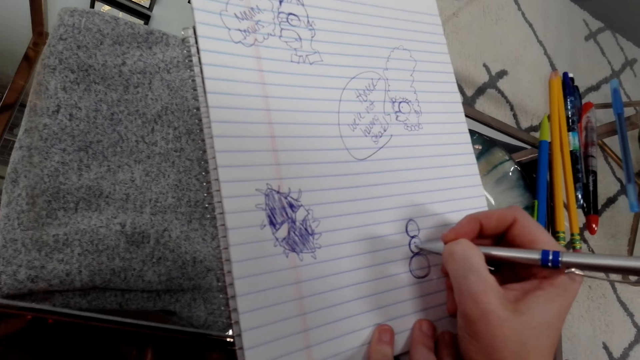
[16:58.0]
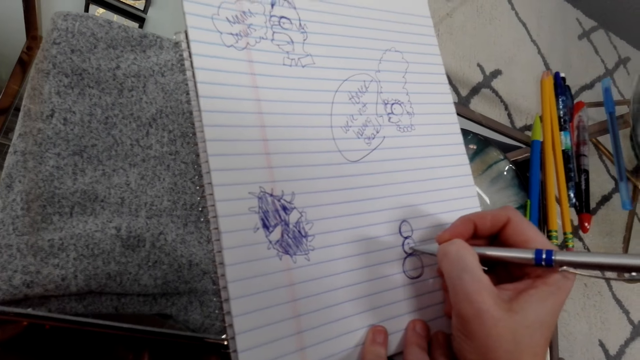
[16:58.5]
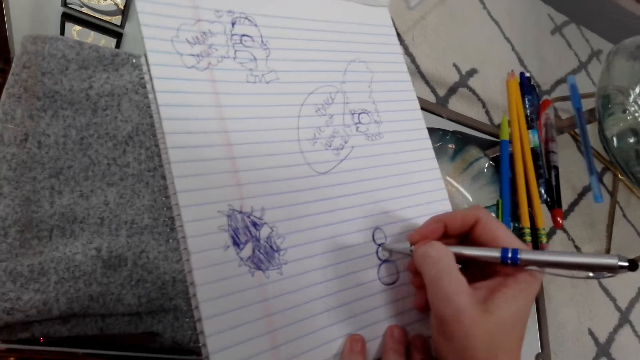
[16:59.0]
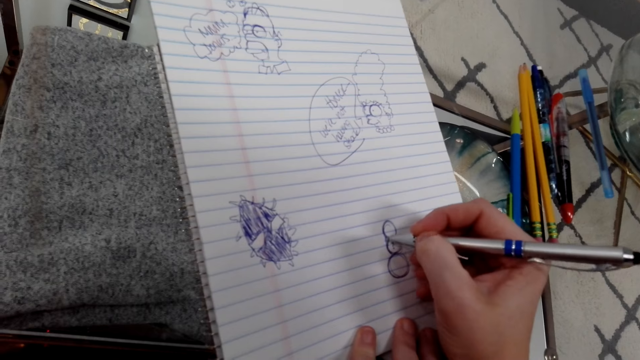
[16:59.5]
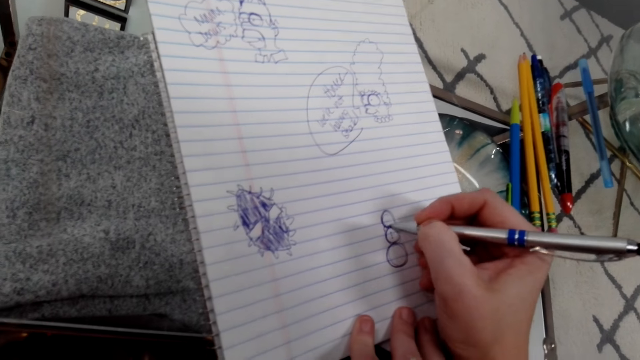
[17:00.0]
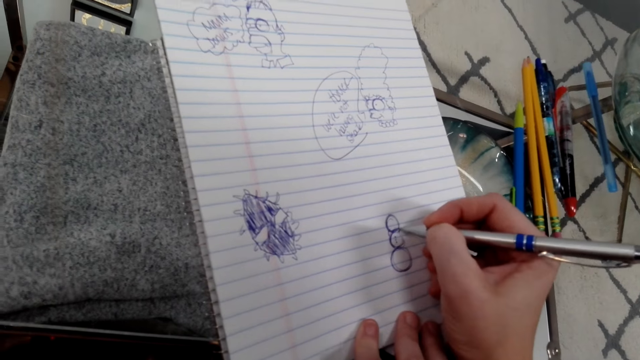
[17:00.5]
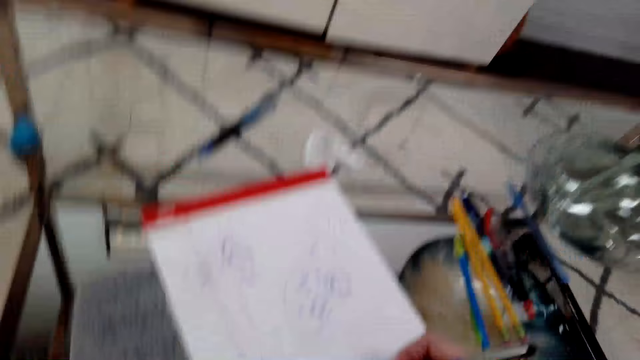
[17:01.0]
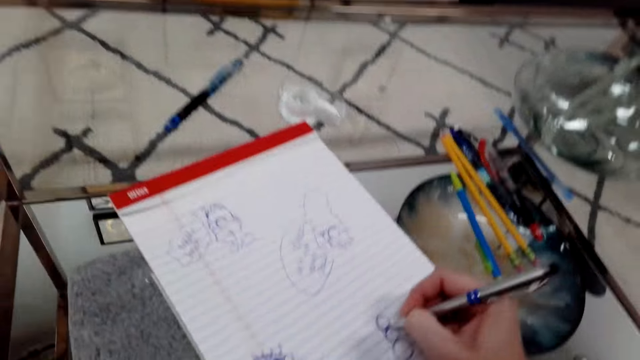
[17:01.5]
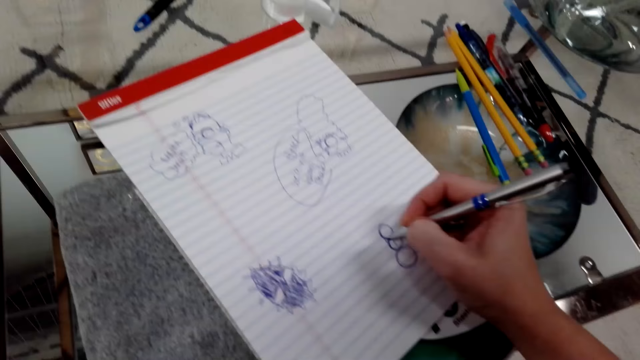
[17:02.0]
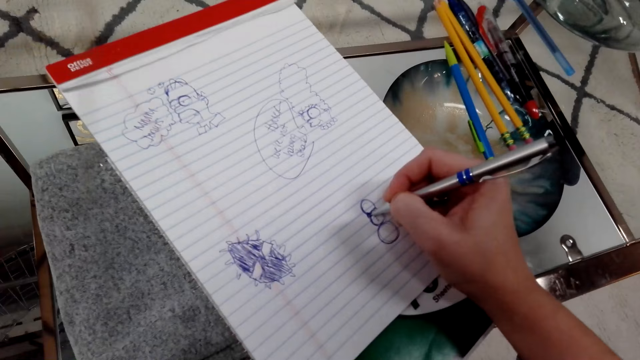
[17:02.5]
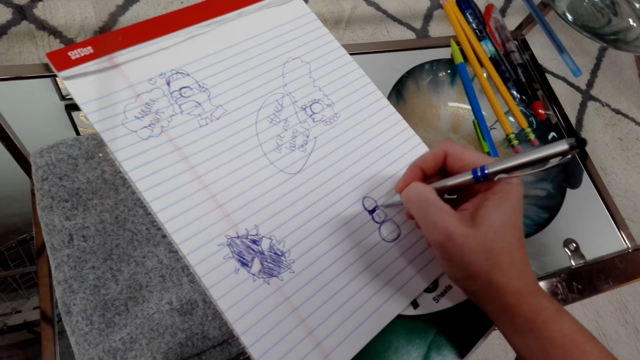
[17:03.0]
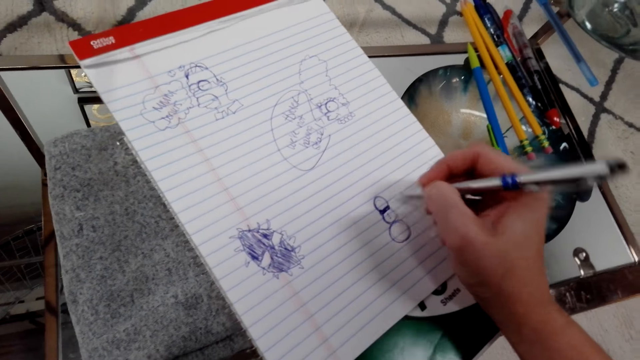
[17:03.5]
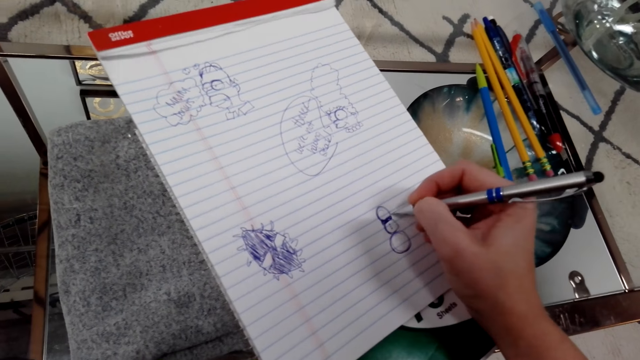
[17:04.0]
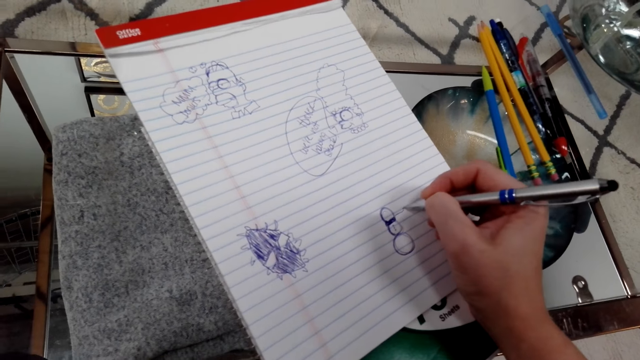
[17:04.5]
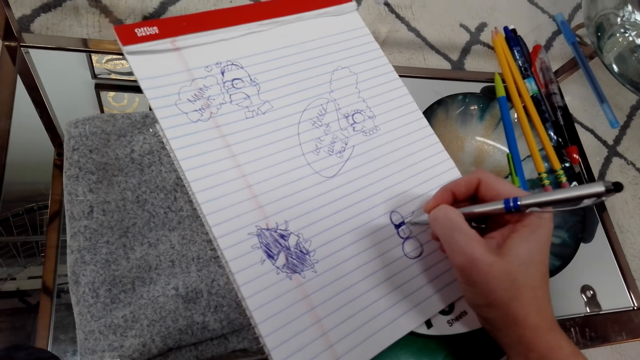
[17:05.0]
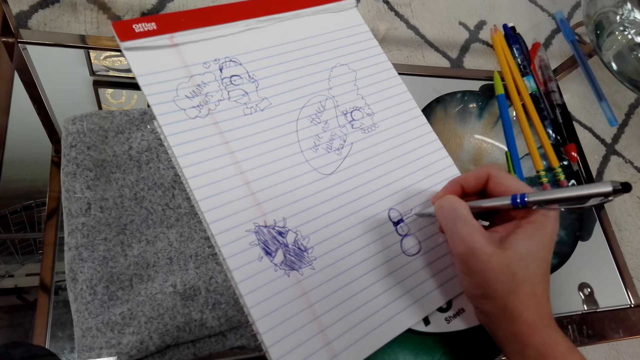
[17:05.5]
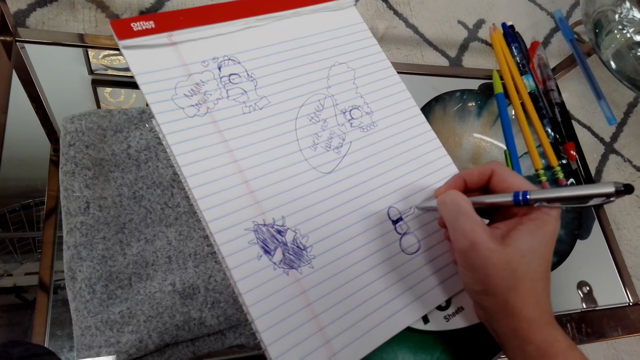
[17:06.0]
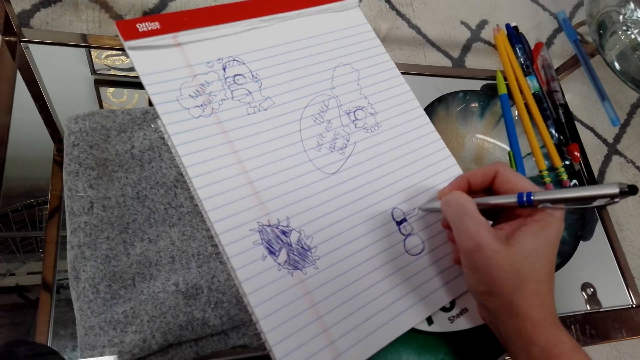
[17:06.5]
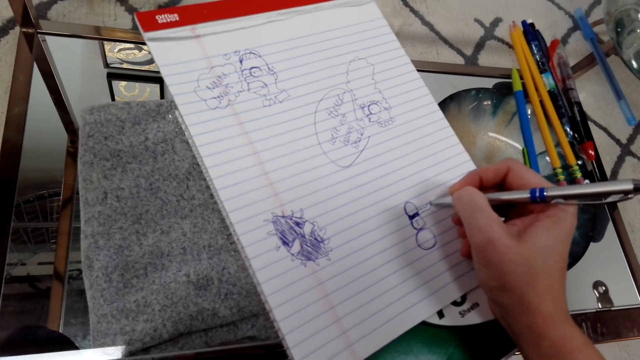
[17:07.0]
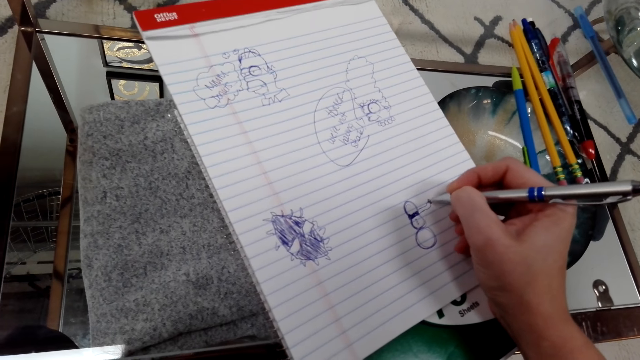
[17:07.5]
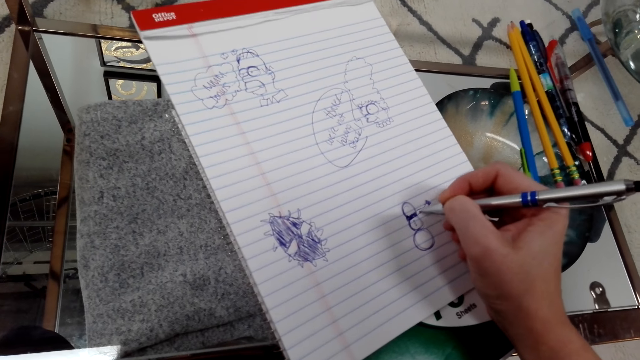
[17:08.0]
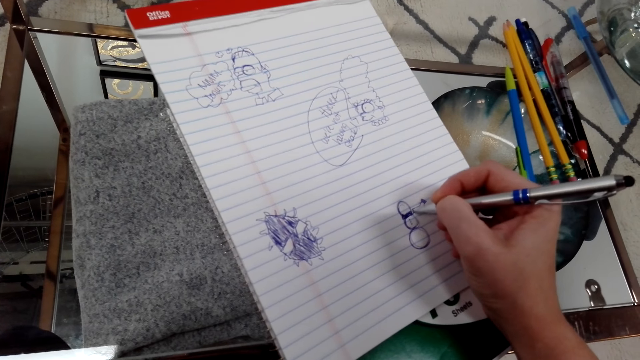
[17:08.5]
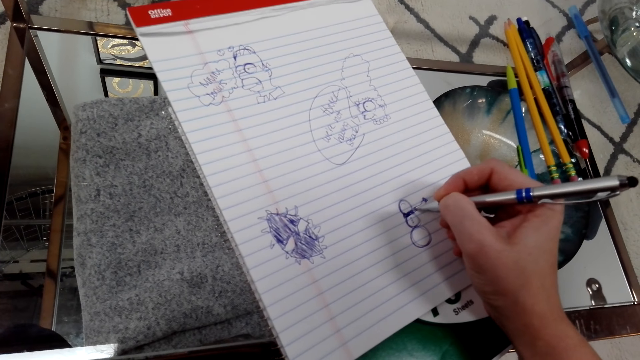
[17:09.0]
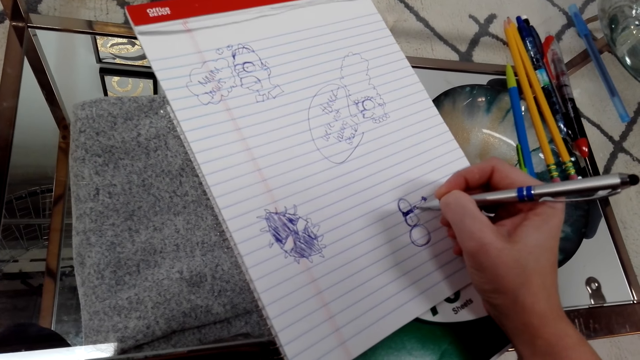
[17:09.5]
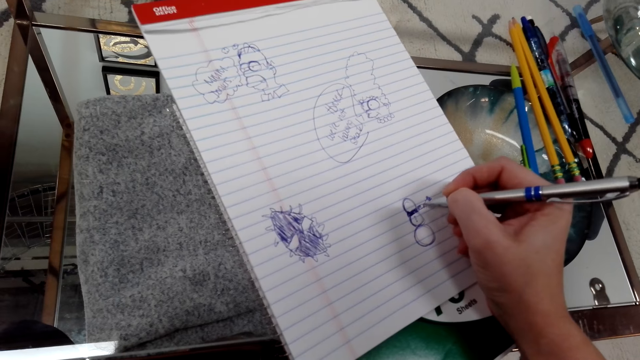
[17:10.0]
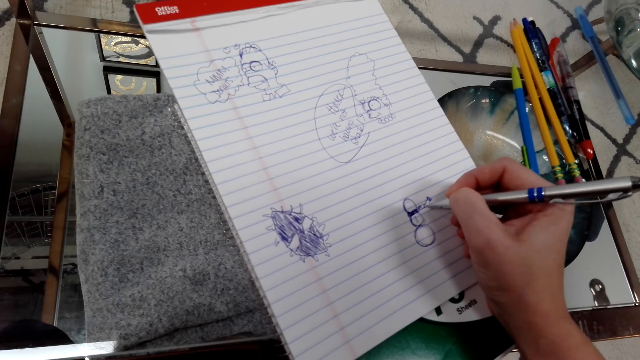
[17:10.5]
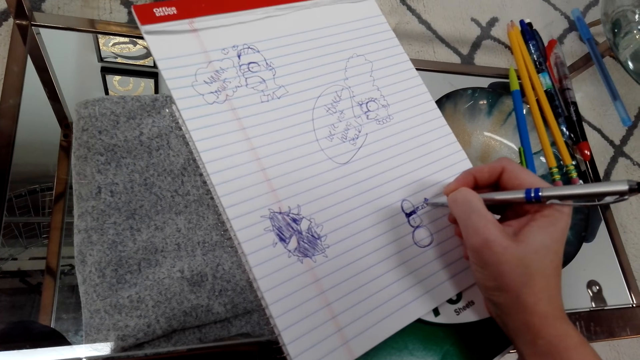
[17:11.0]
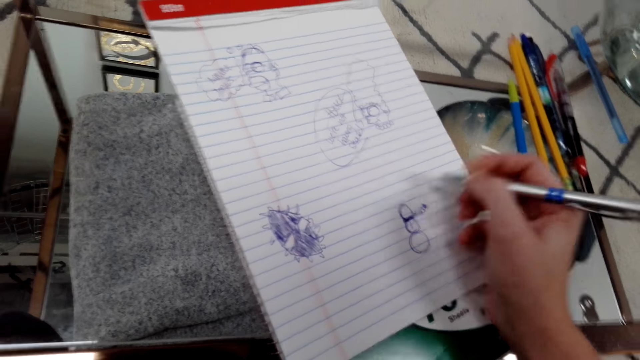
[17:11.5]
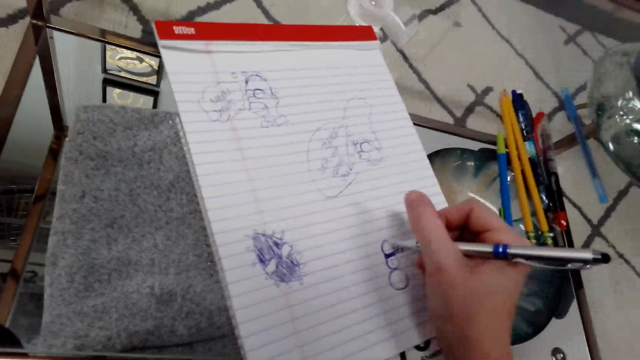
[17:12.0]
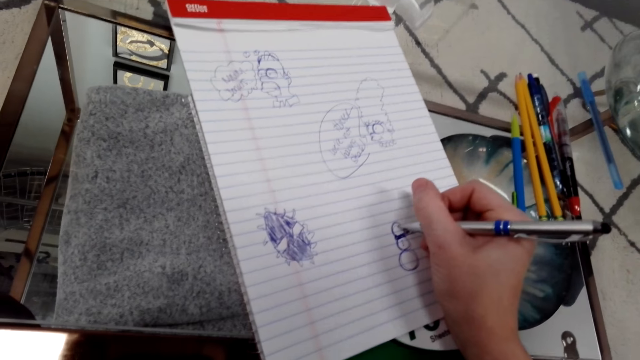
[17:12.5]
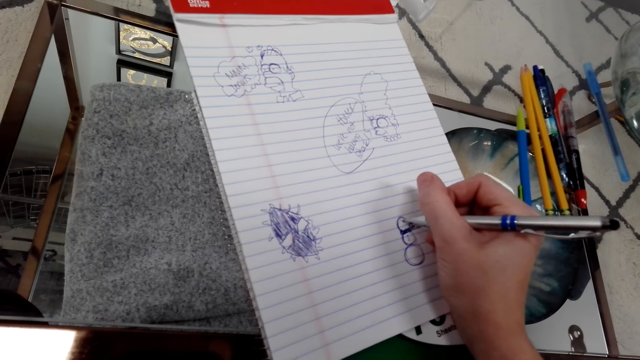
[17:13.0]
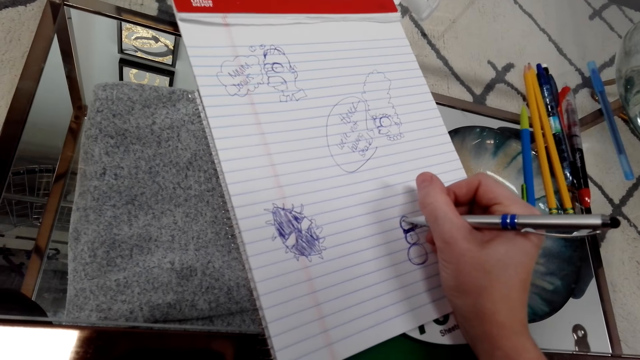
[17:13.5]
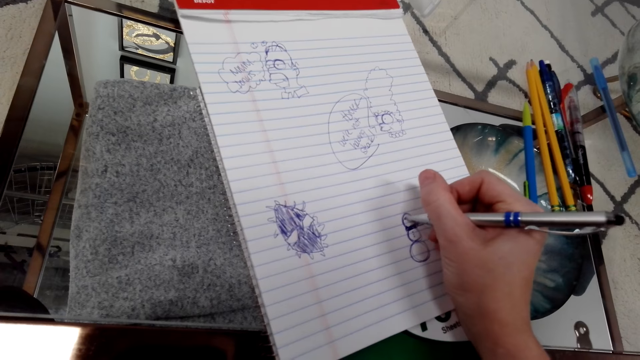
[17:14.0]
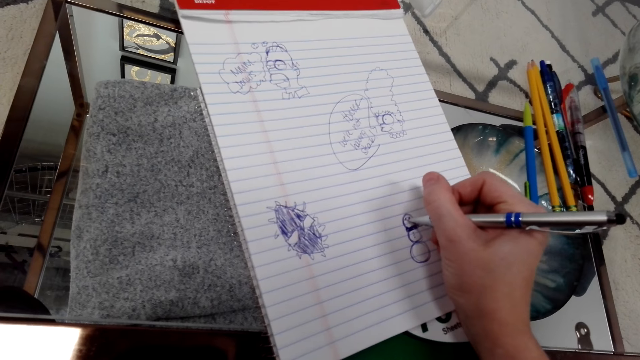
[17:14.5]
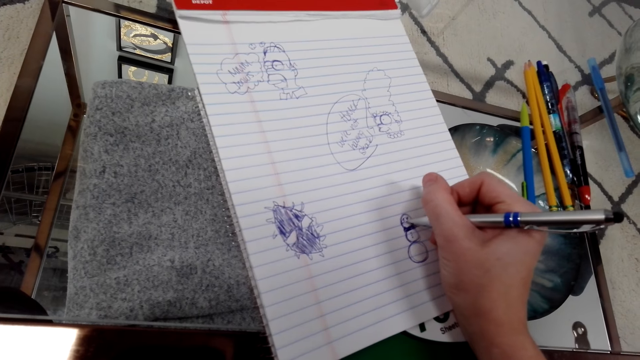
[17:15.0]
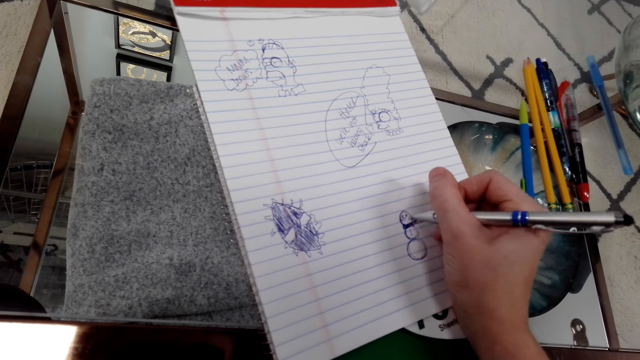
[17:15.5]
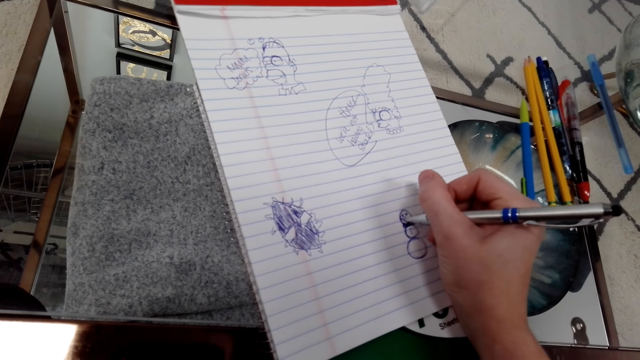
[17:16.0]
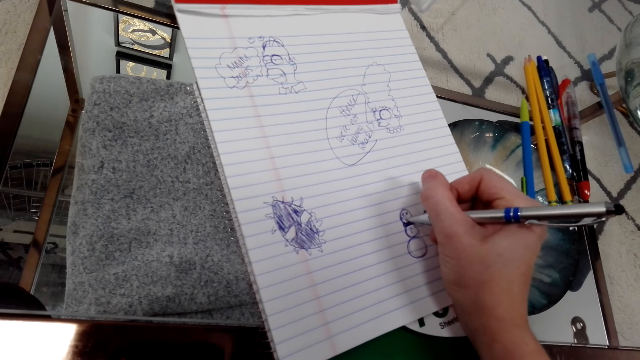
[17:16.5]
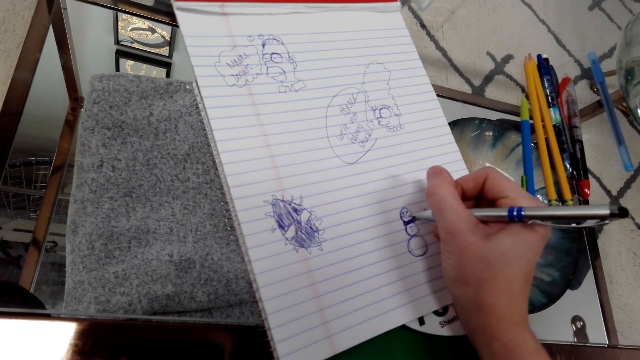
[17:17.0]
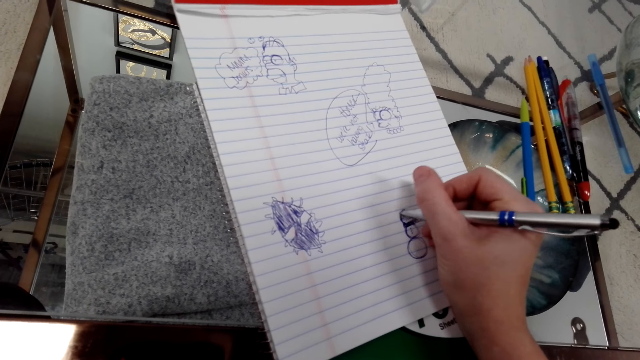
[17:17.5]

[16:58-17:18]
The camera wearer lifts her left hand upwards. She draws on a book with a pen. She moves the pen around. She draws on the book with the pen.
